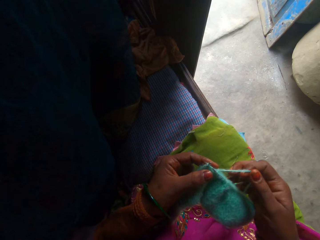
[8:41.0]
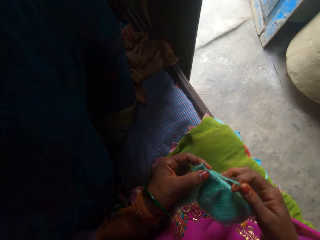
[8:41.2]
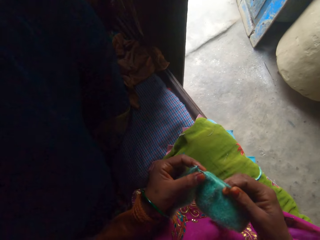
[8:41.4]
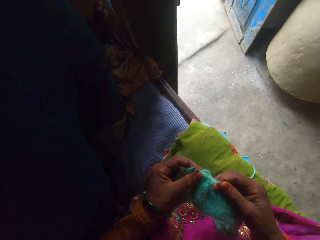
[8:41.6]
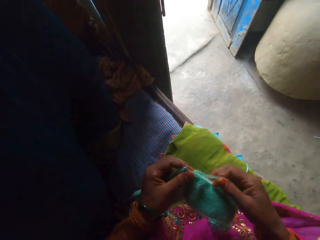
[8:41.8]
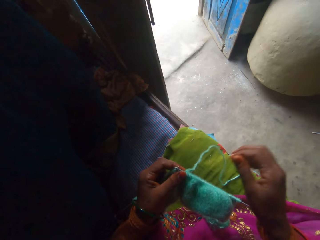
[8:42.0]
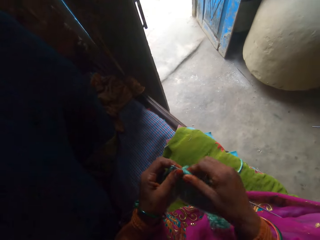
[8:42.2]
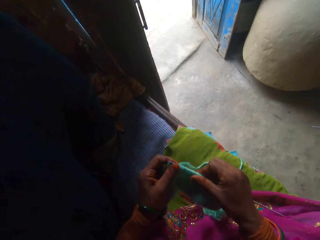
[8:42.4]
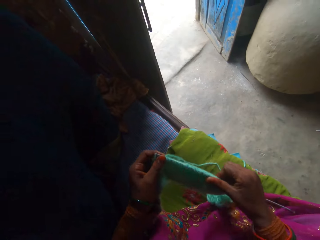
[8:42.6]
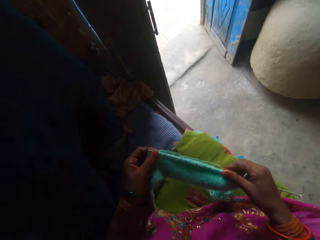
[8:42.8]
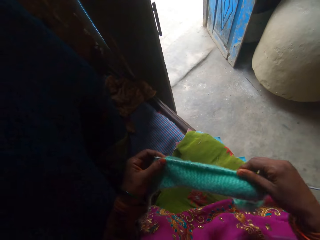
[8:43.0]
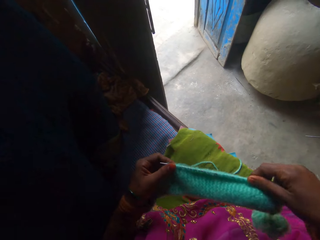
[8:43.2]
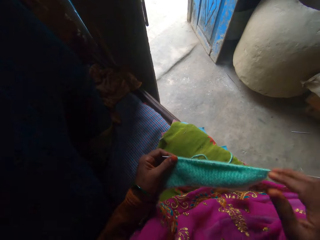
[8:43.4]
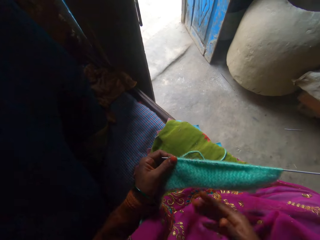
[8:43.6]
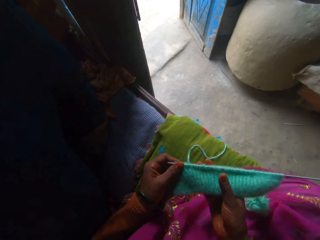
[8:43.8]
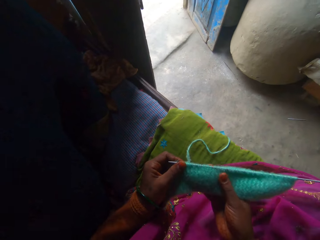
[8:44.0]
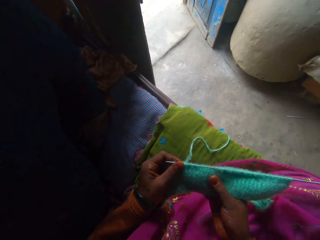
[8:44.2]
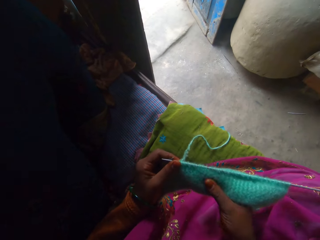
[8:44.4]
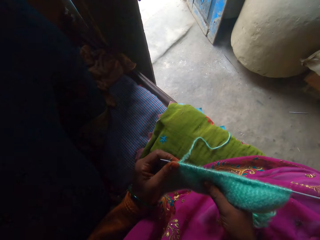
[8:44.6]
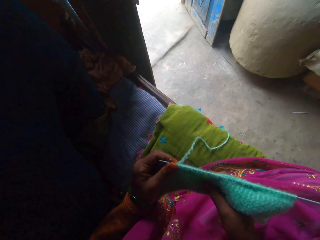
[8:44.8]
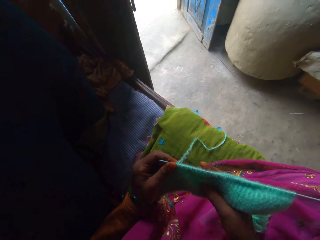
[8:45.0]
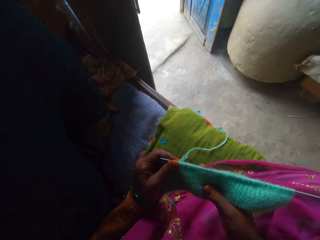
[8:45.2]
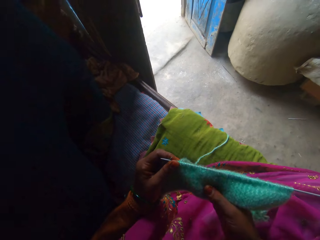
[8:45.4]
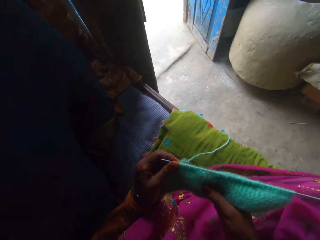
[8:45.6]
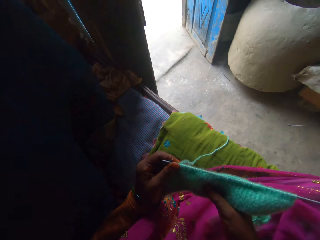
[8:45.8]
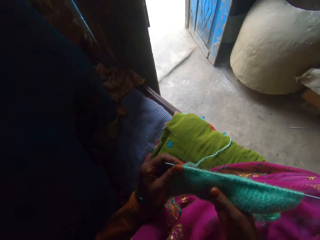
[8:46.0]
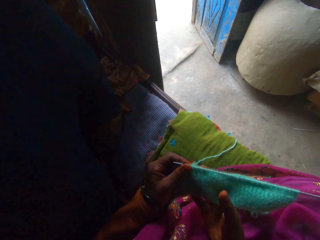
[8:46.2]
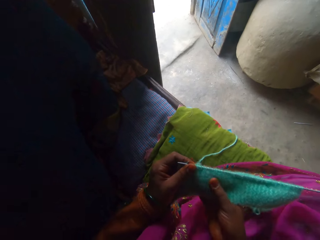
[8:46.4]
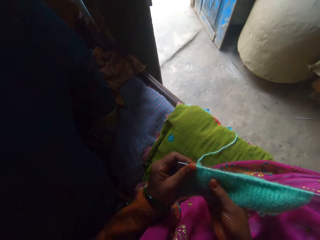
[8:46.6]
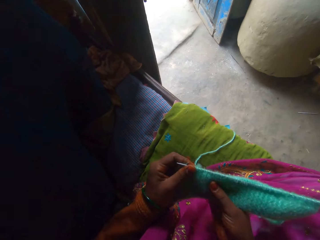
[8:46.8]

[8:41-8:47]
The camera wearer adjusts the yarn. They adjust the fabric.

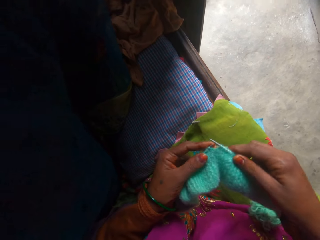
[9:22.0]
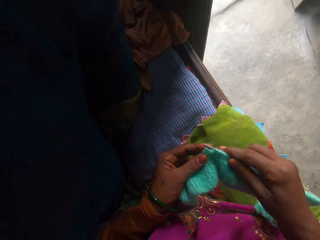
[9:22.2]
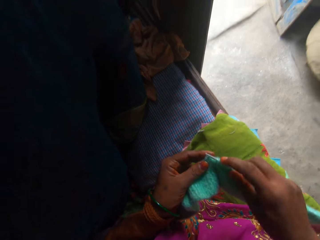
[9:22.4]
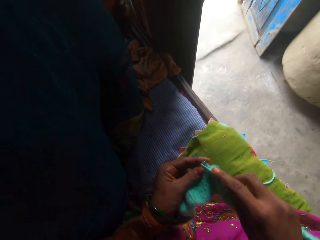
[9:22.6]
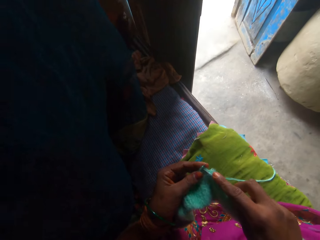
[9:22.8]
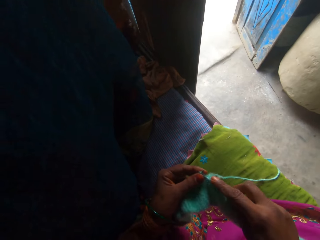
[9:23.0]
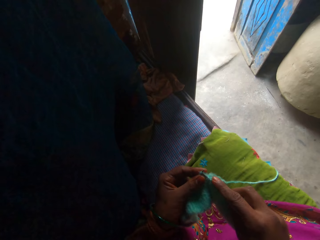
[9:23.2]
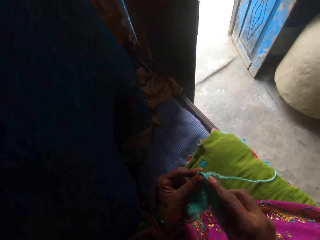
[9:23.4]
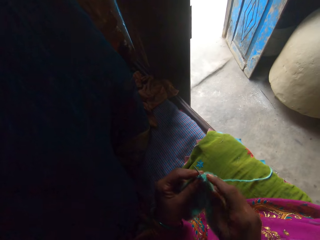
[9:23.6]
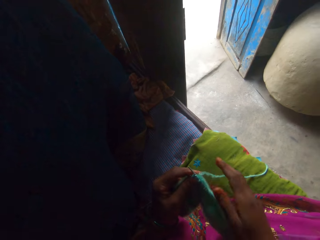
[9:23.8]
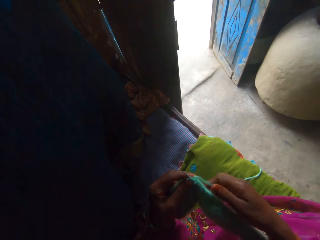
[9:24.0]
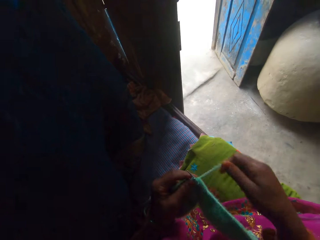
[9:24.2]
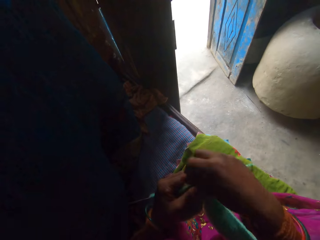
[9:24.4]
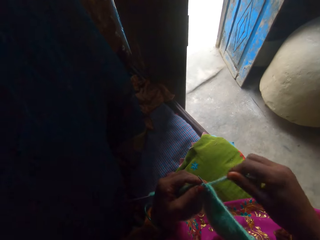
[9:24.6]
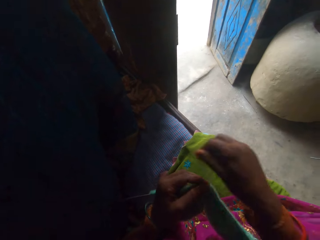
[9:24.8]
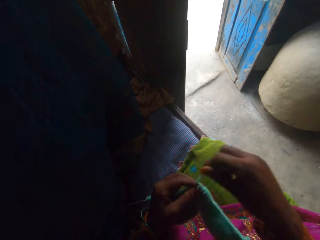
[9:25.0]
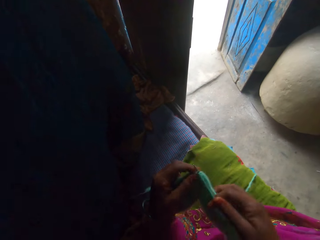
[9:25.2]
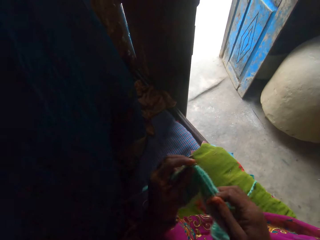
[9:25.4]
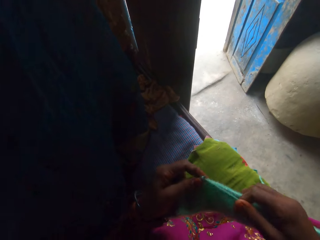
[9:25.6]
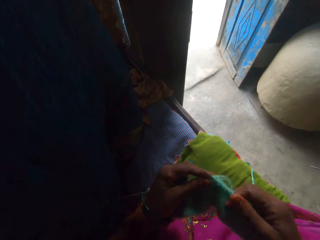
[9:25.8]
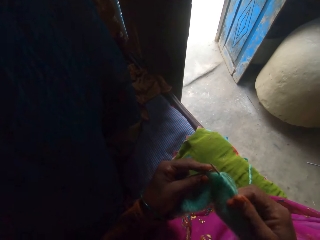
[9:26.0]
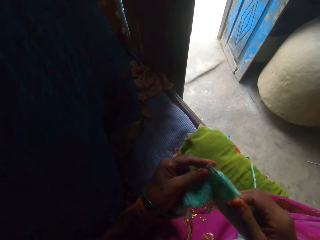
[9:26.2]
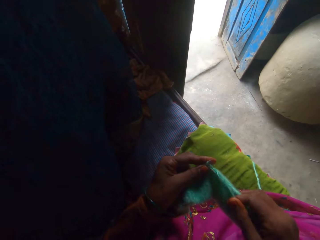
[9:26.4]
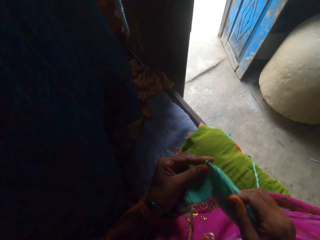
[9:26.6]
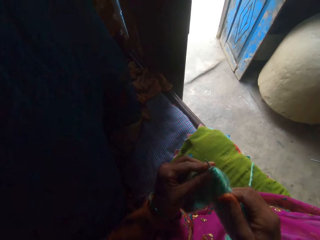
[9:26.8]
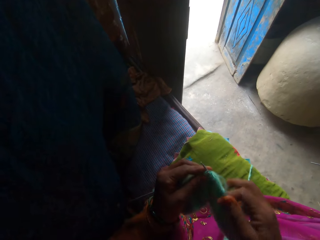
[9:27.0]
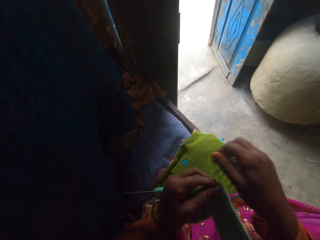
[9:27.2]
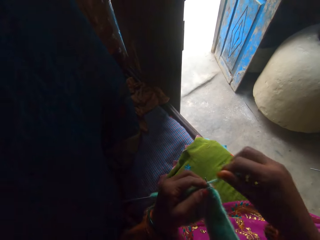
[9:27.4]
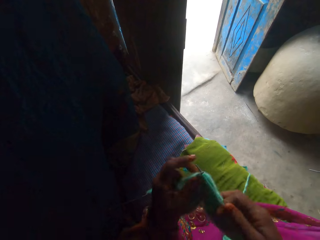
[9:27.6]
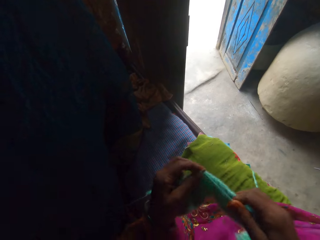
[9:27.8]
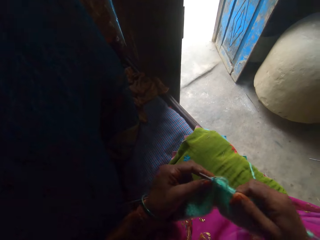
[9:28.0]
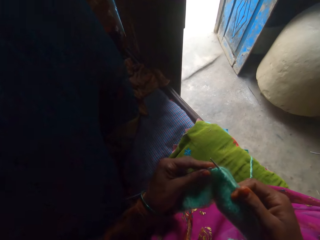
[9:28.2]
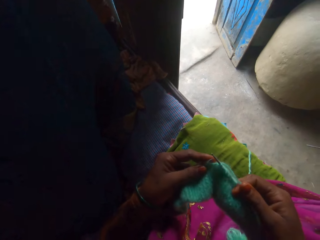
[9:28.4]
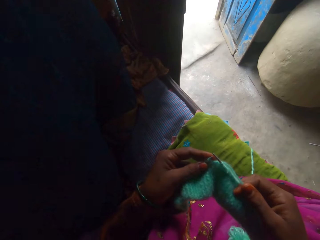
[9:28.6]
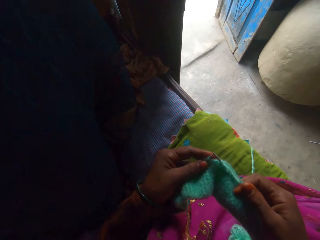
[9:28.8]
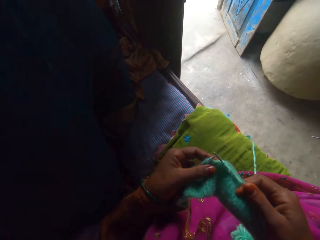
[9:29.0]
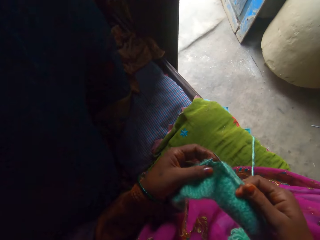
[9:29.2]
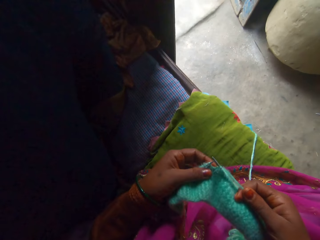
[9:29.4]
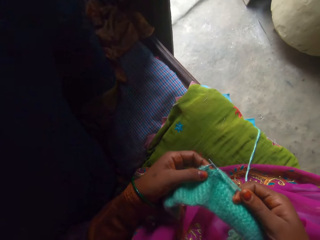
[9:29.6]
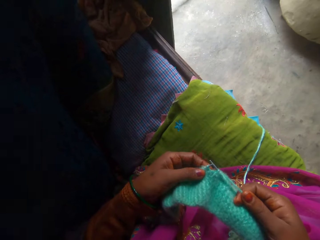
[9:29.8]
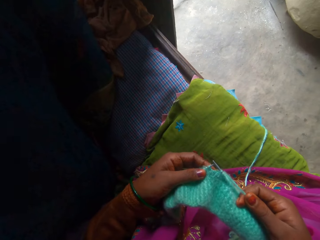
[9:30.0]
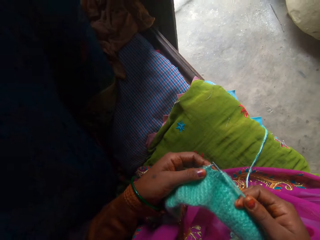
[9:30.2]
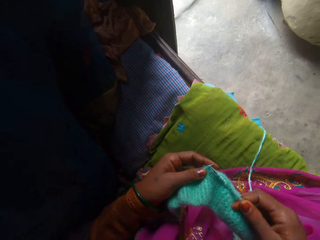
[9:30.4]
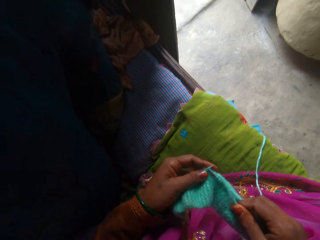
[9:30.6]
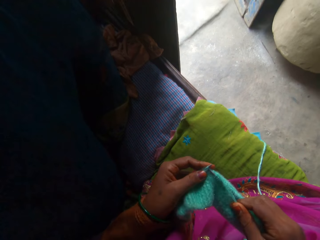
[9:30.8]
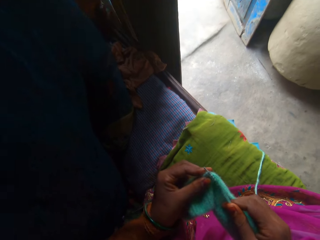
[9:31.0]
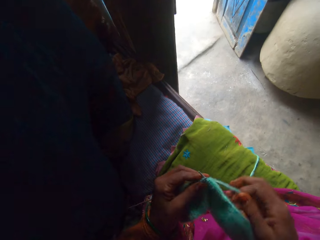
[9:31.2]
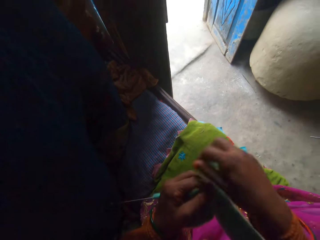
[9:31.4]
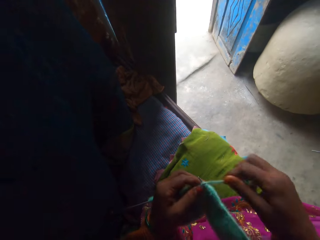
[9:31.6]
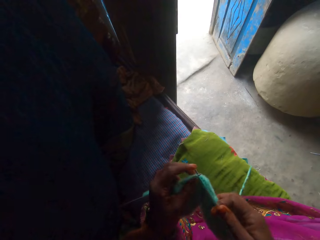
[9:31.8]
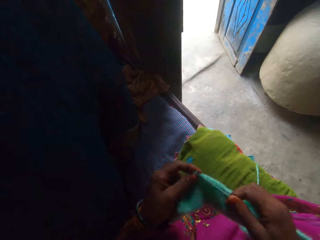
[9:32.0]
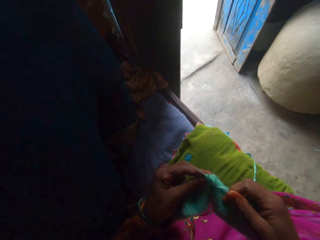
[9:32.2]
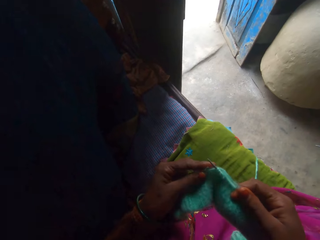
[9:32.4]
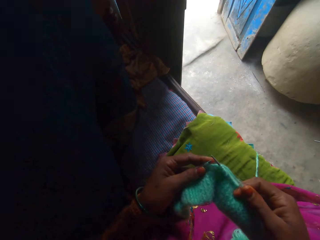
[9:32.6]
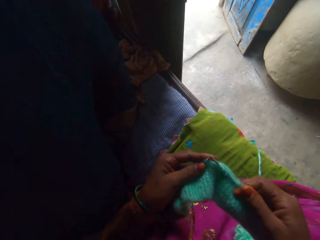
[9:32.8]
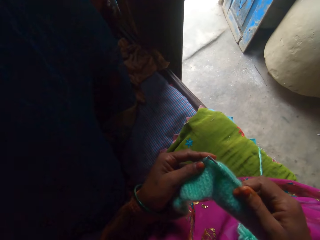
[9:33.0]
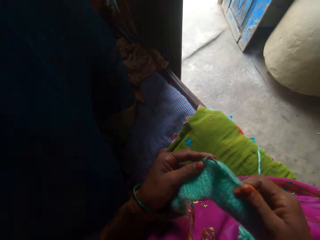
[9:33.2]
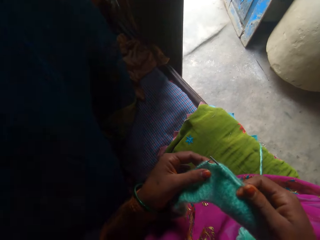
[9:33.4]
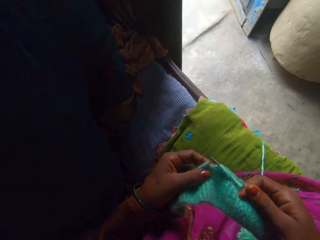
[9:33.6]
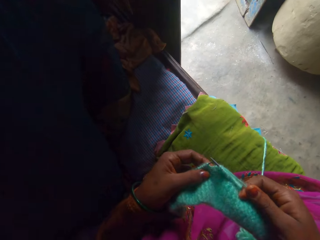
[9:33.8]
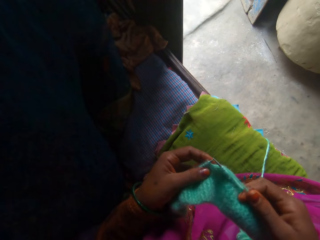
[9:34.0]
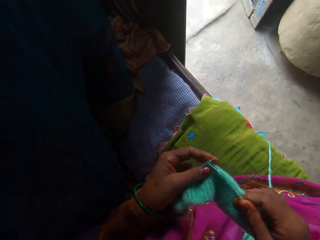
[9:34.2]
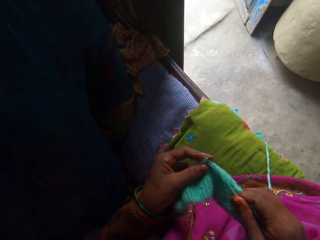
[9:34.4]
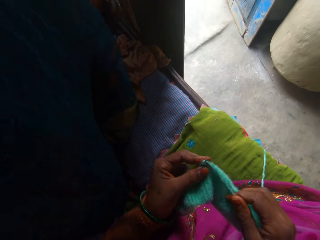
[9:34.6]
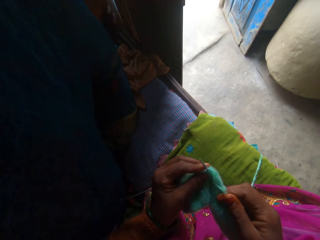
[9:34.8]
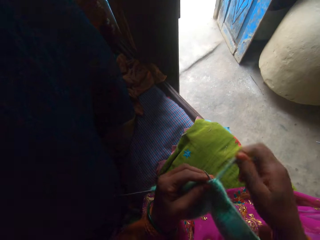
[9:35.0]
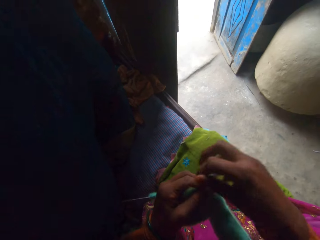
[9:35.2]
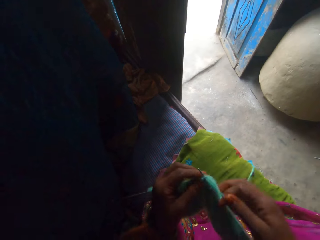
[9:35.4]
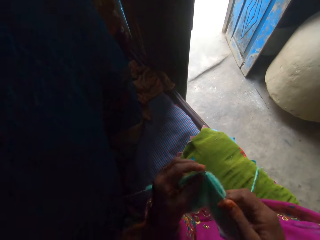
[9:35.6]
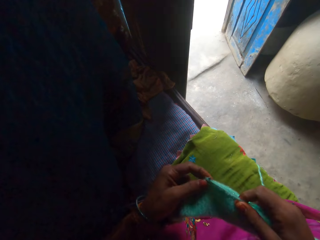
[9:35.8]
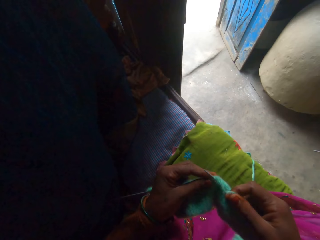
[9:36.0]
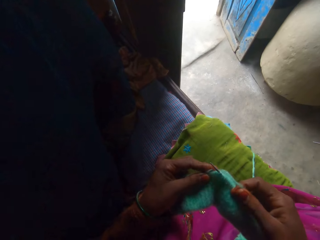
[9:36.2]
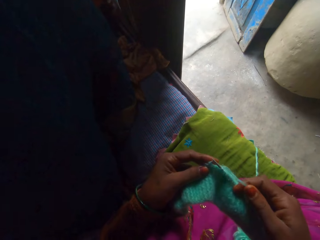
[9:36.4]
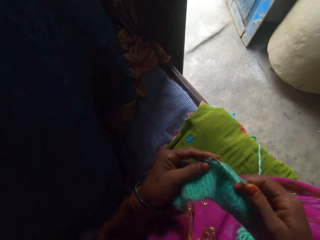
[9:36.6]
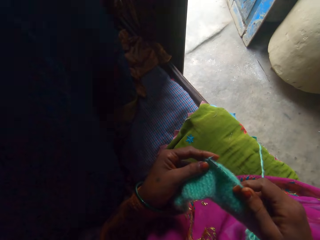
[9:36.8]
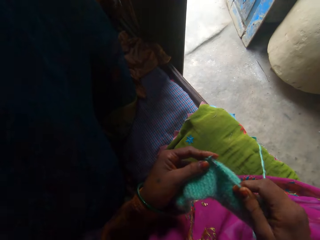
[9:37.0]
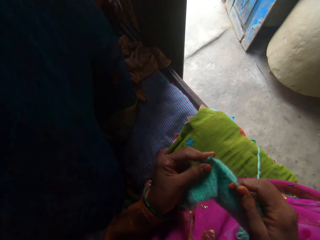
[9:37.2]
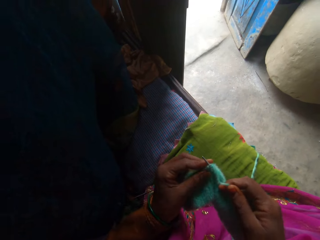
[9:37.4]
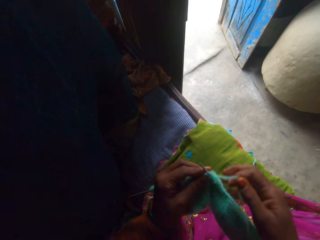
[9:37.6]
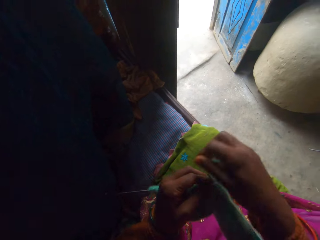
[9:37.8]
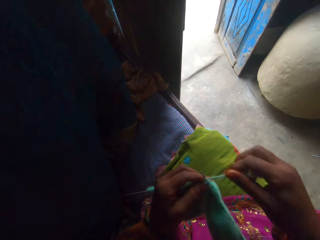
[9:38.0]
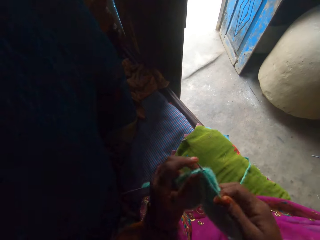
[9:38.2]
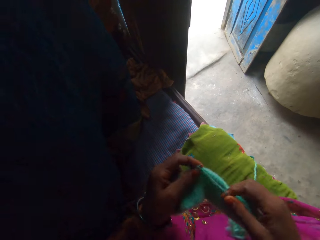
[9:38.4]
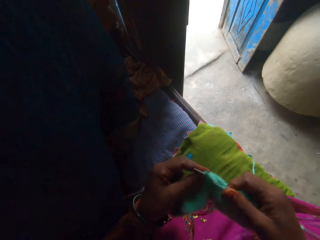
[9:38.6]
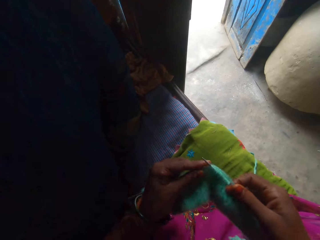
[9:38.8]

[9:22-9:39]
The camera wearer knits a fabric using a knitting needle. They adjust a yarn. They knit the fabric using the knitting needle. They adjust the yarn. They knit the fabric using the knitting needle. They inspect the fabric. They knit the fabric using the knitting needle. They adjust the yarn. They knit the fabric using the knitting needle. They inspect the fabric. They knit the fabric using the knitting needle. They adjust the yarn. They knit the fabric using the knitting needle. They adjust the yarn.
